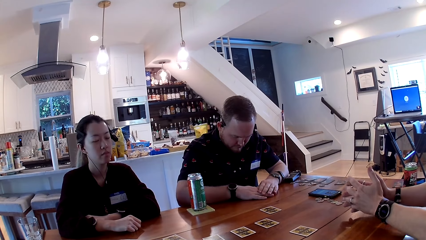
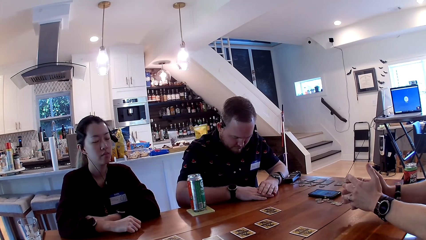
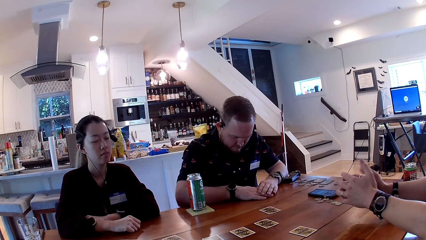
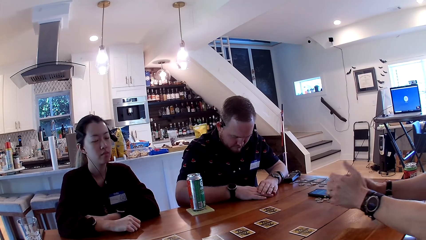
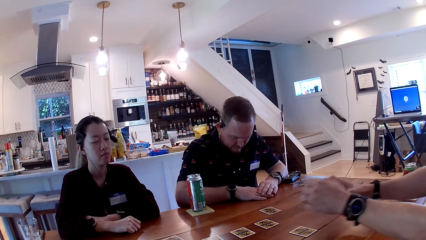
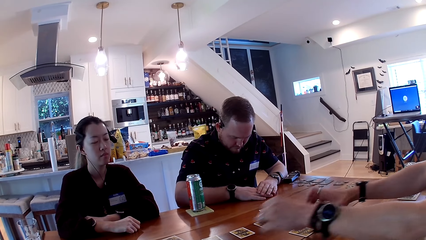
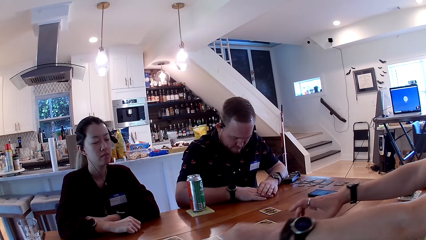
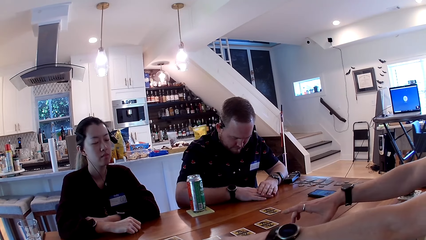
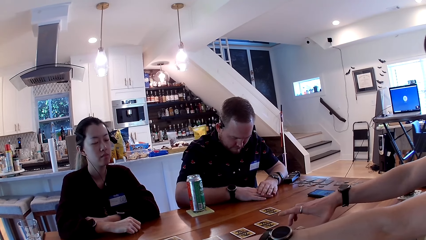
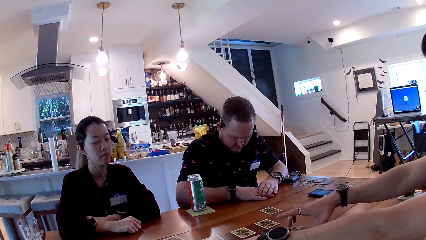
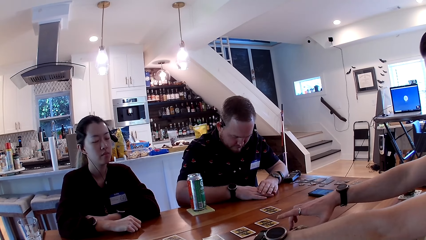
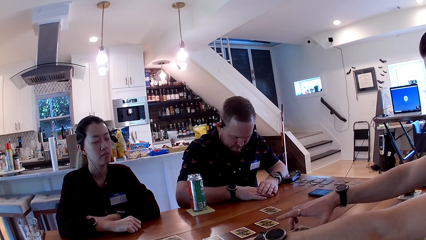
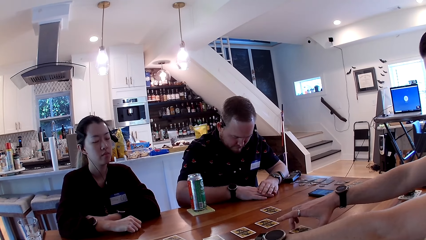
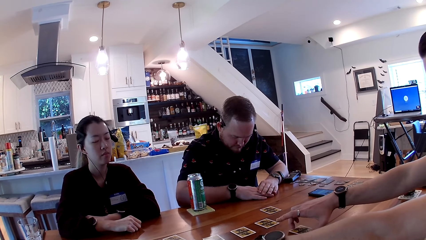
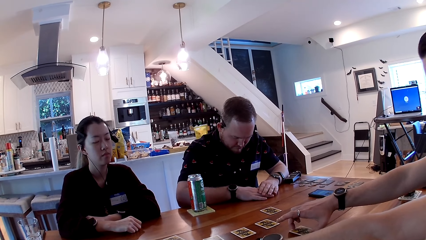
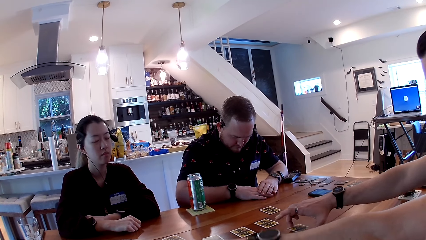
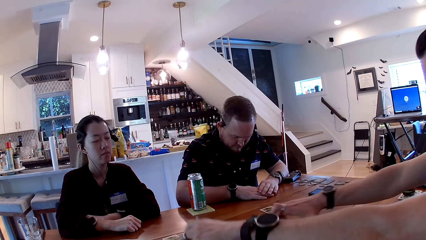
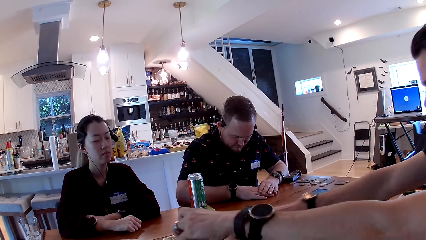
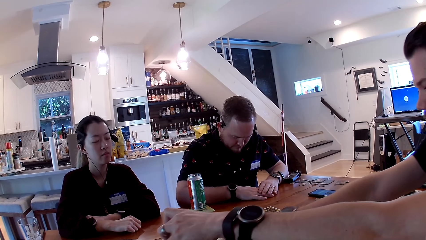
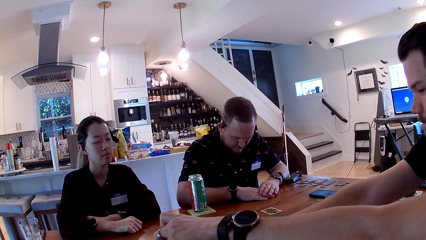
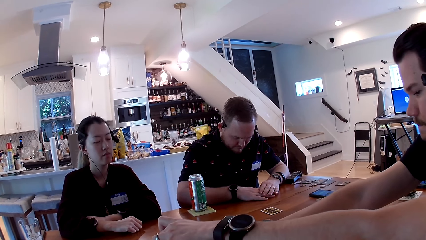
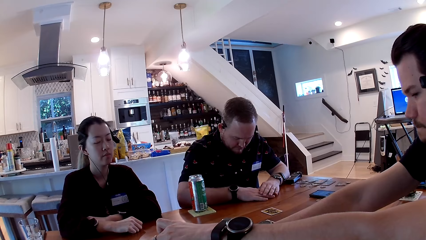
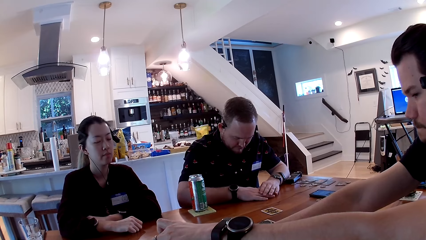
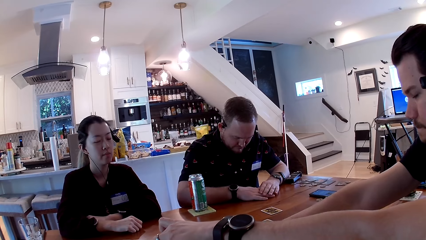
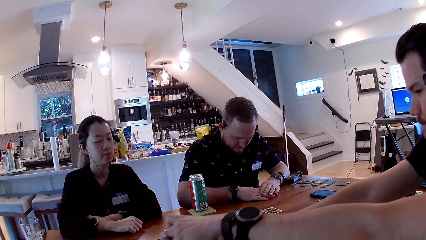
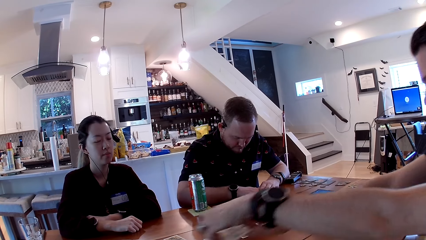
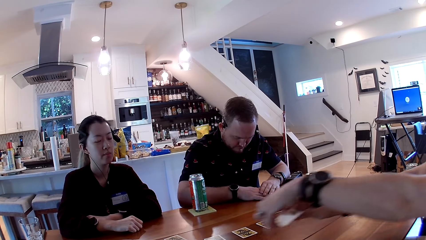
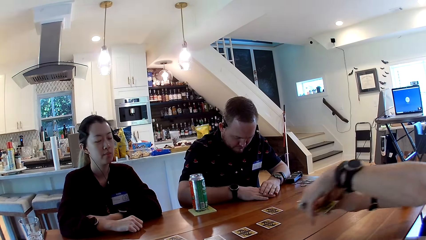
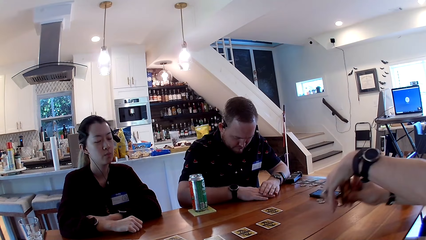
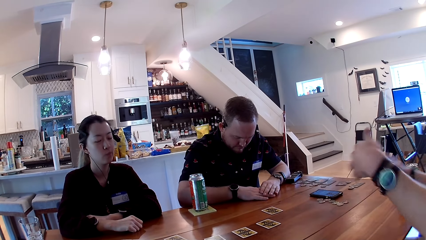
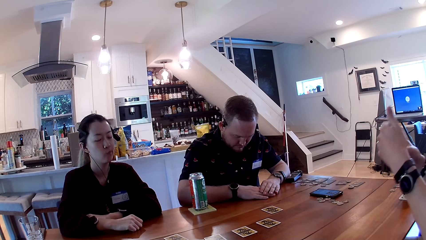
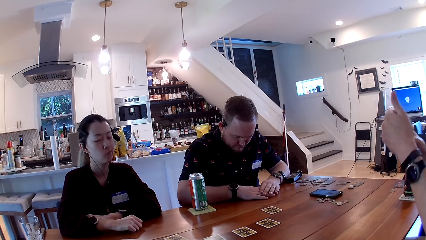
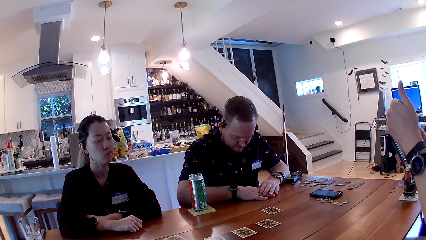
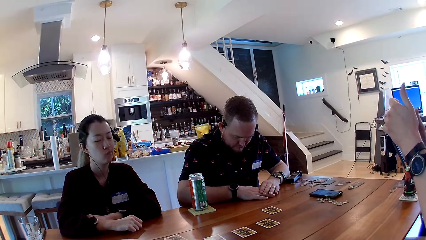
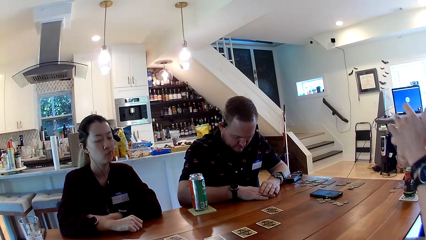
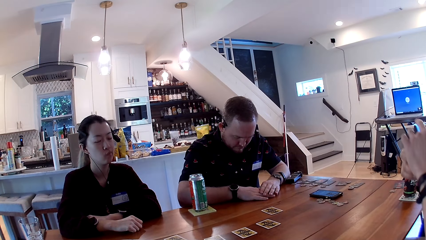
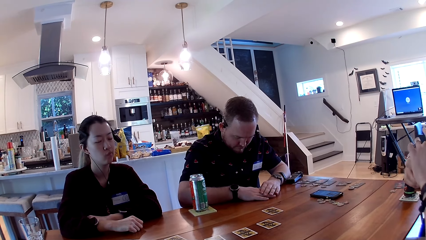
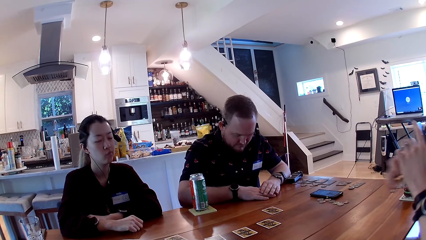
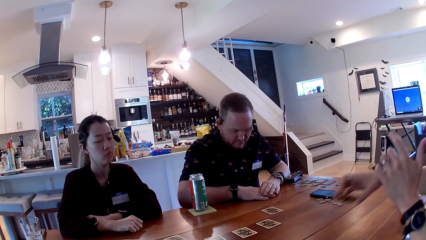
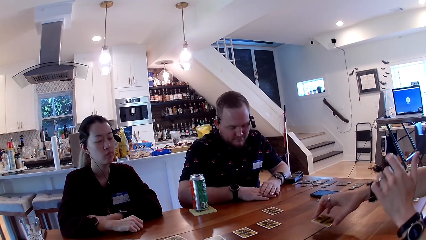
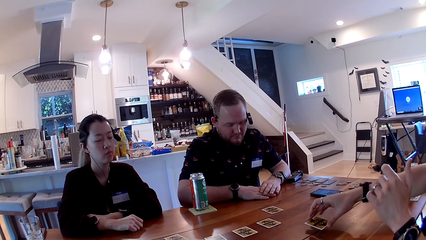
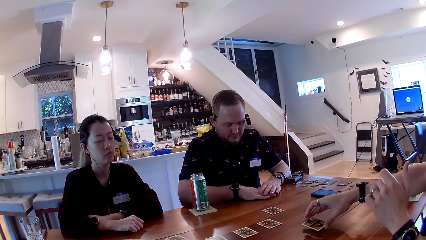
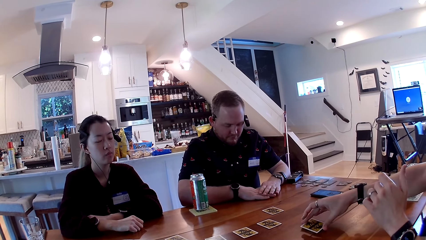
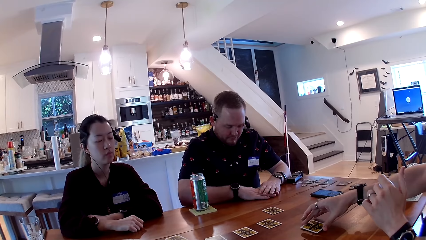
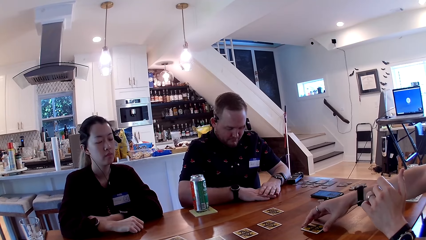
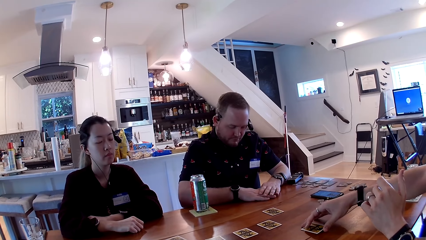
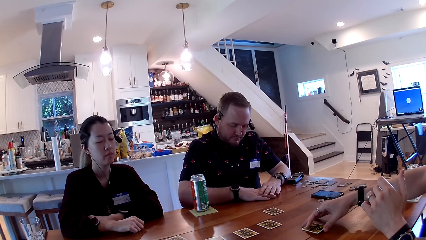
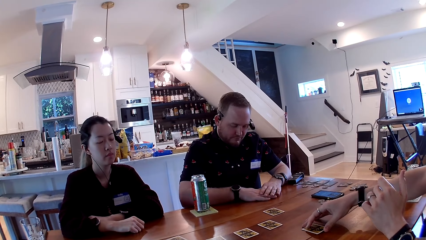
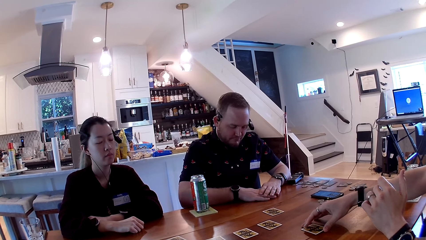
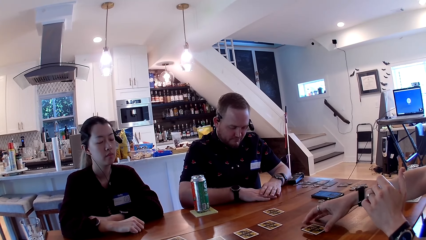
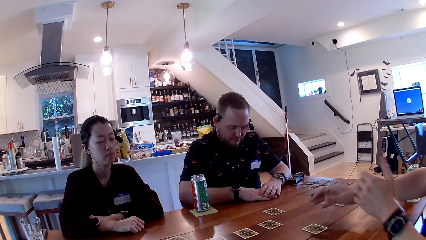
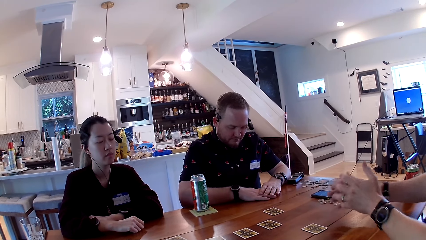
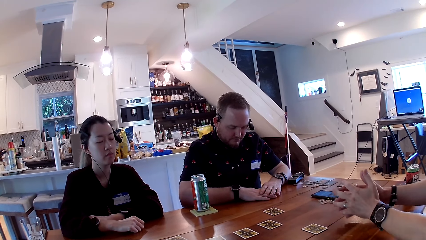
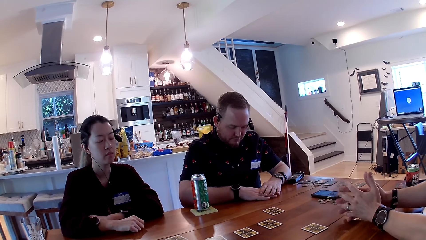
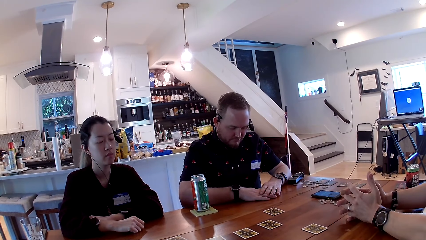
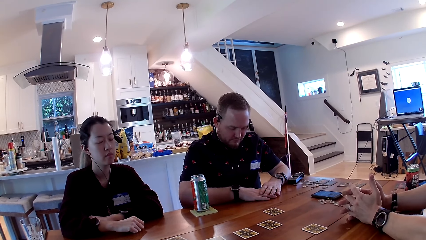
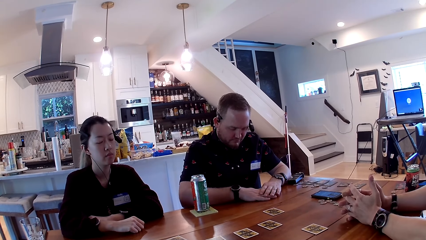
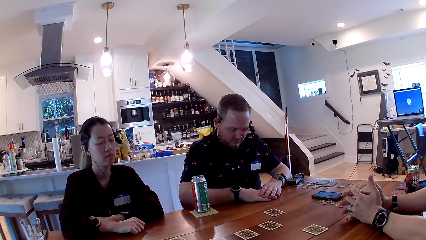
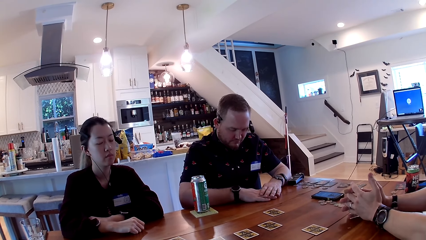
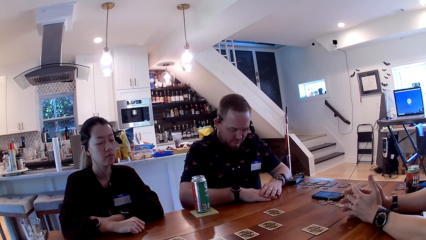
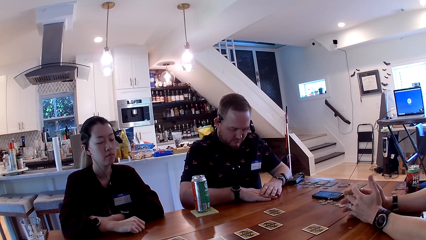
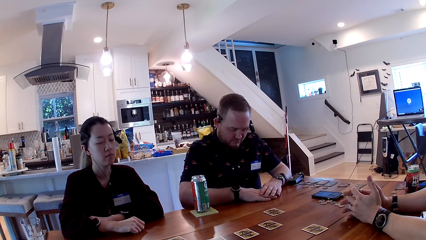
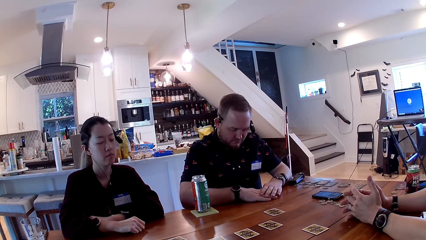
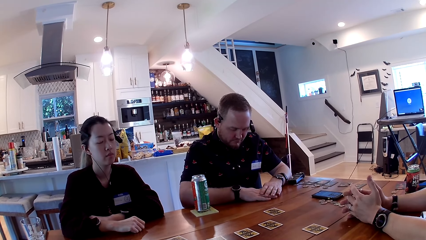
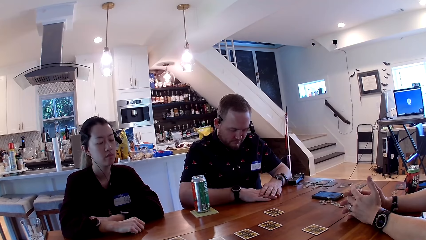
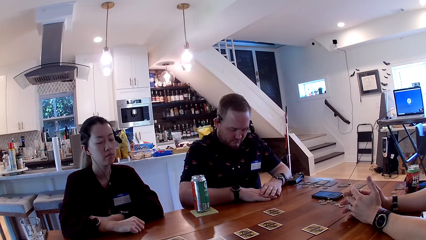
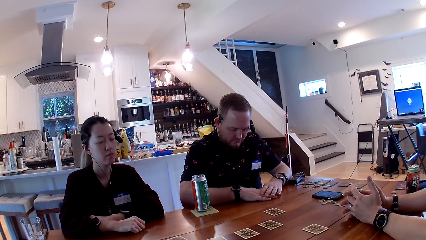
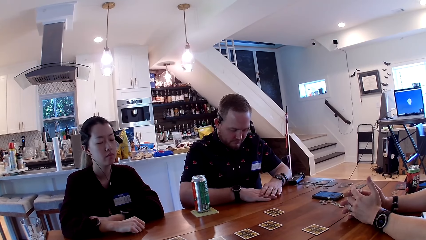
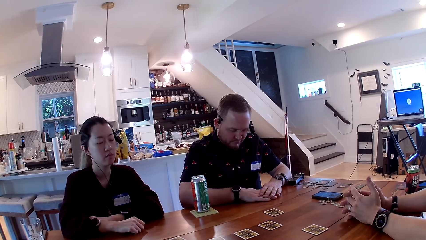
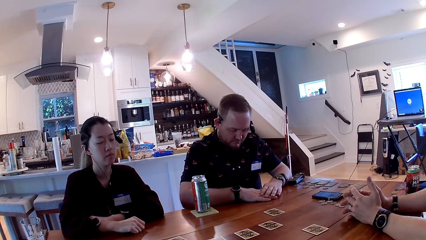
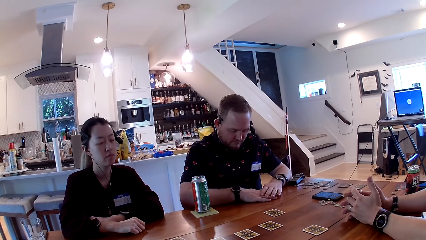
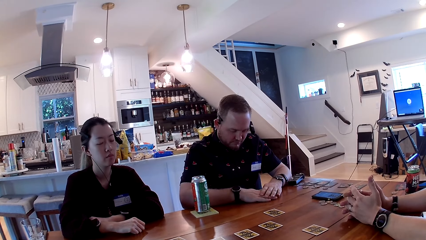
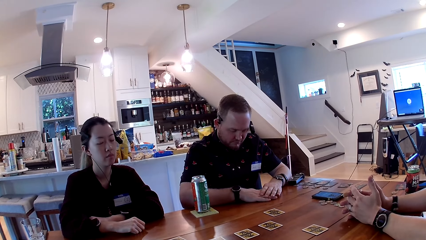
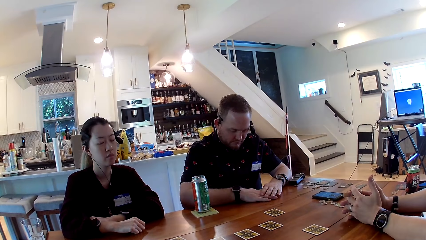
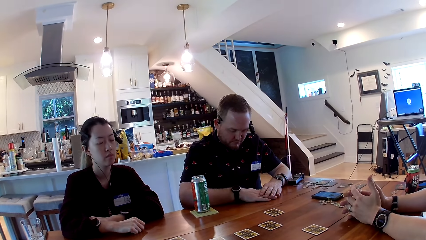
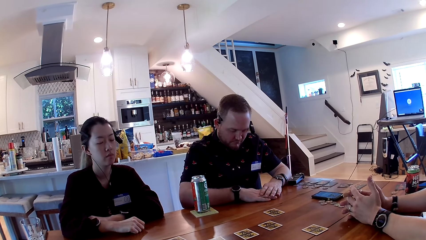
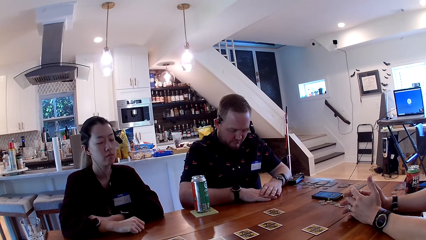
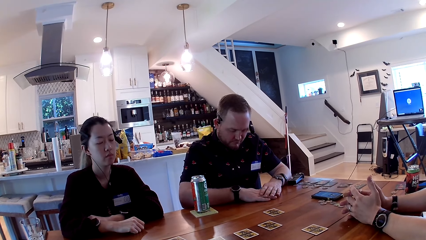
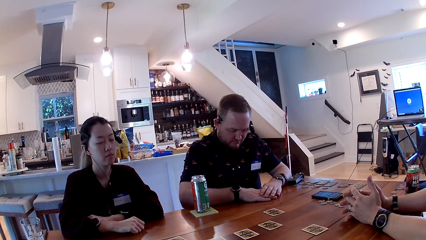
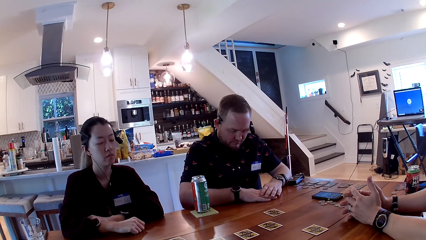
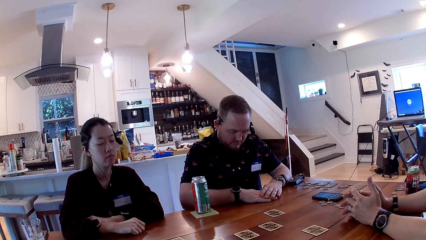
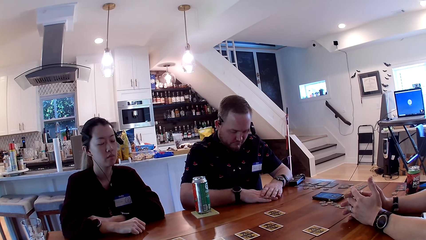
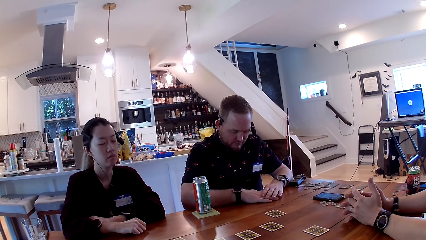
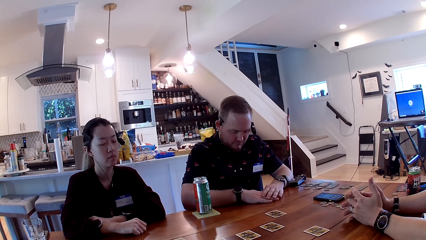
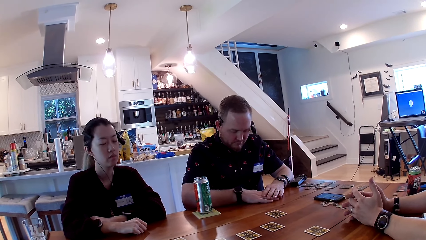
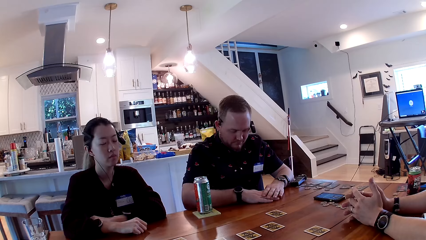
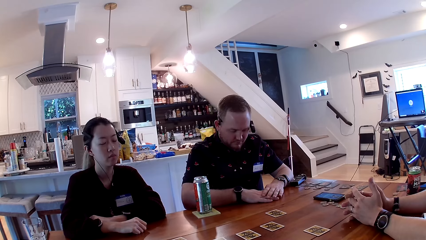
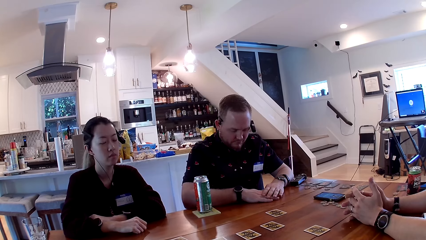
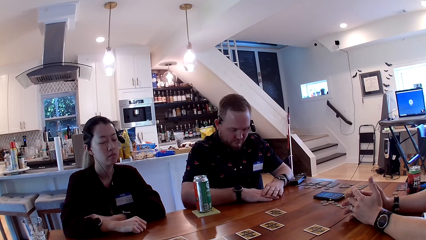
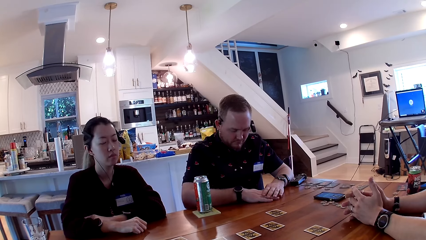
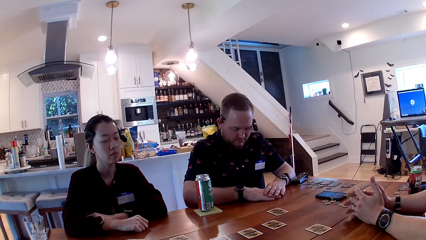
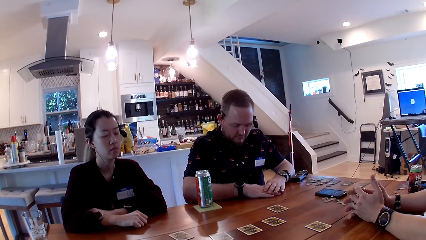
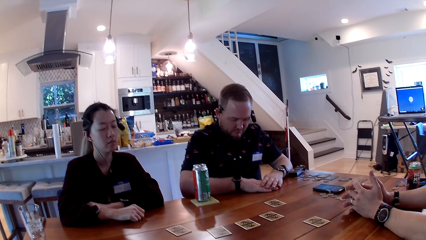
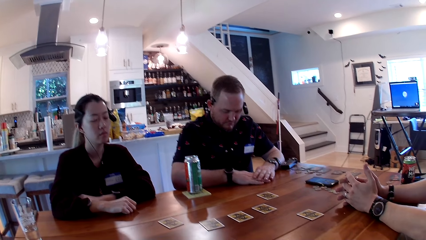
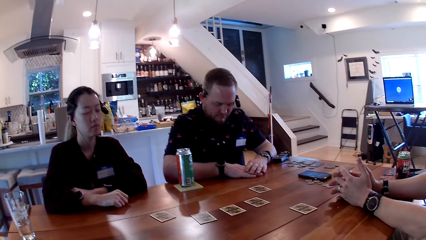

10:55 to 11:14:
The man picks a card from the table with his left hand. The man picks the card from the table with his right hand. The man places the card in his right hand on the table. The man holds the card in his left hand with his right hand. The man places the card on the table with his right hand. The camera wearer looks at the table. The man places his hands on the table.
